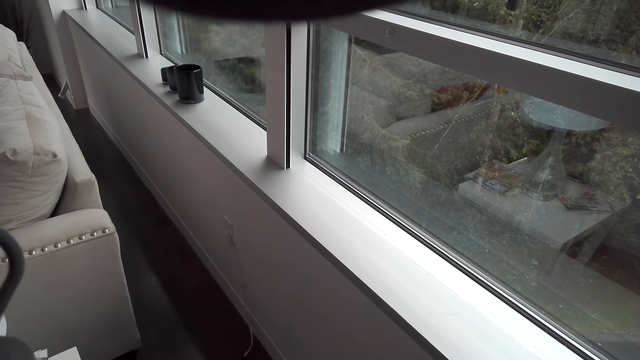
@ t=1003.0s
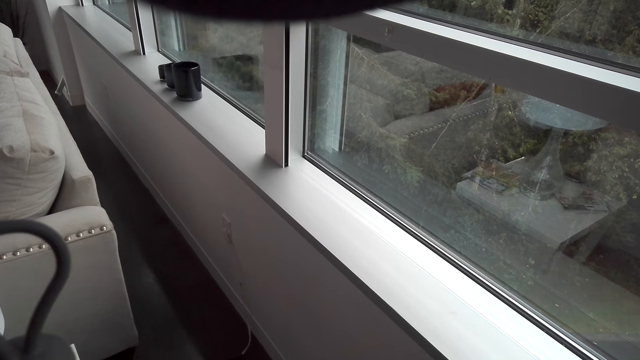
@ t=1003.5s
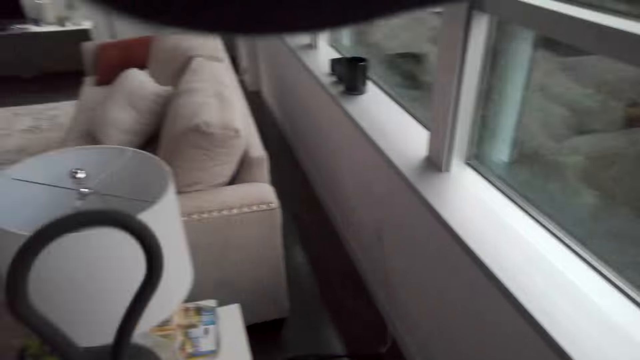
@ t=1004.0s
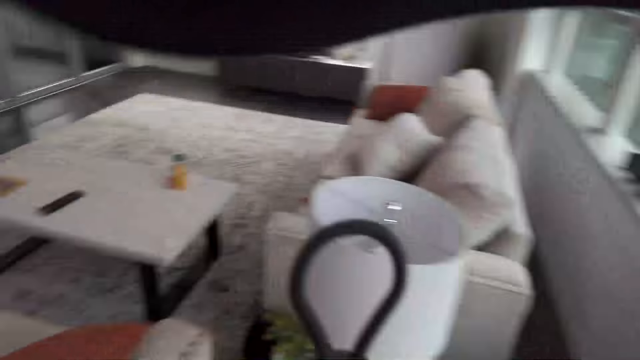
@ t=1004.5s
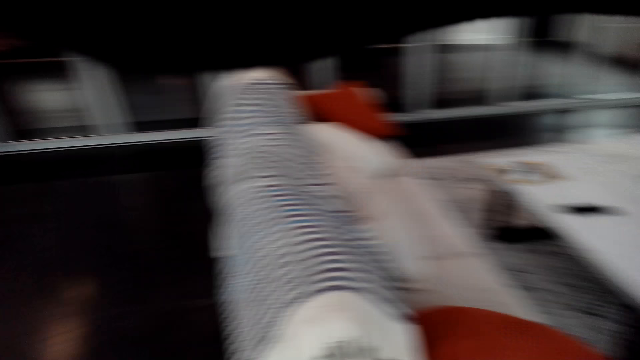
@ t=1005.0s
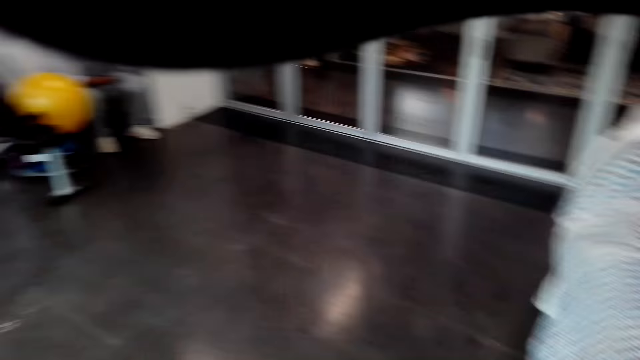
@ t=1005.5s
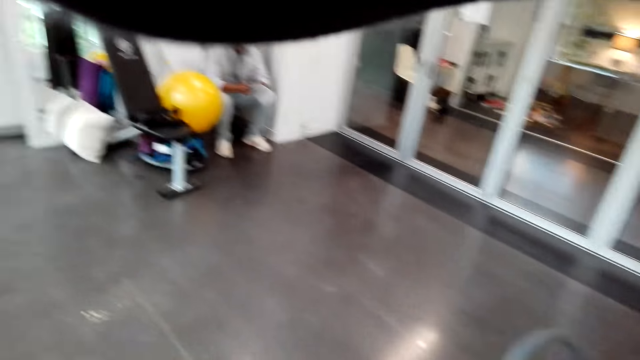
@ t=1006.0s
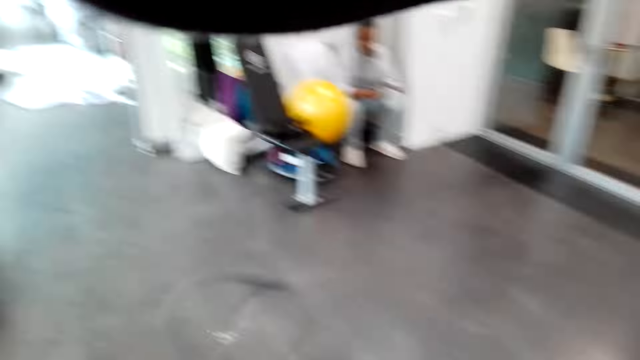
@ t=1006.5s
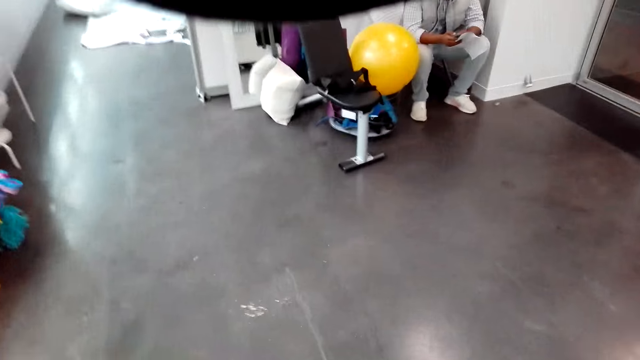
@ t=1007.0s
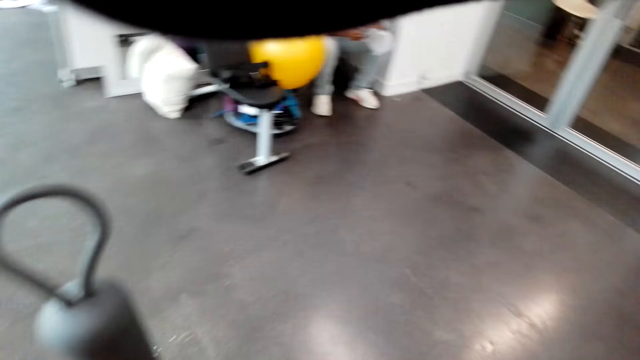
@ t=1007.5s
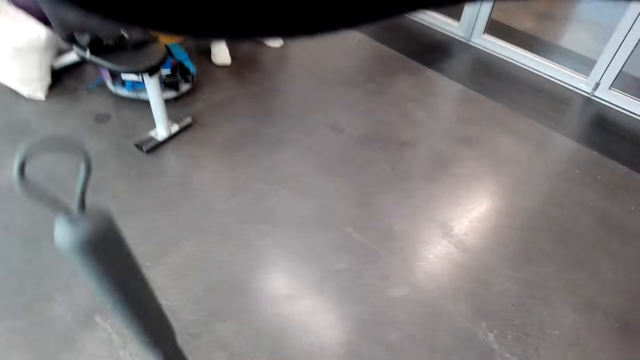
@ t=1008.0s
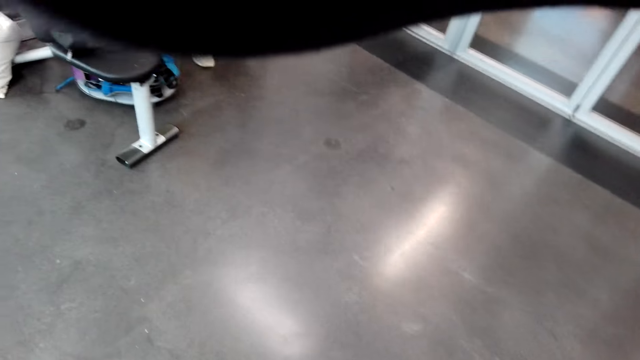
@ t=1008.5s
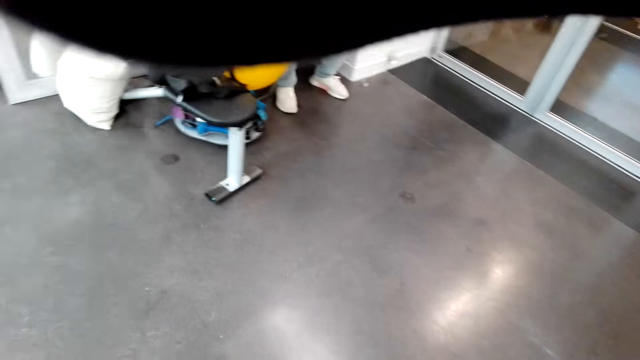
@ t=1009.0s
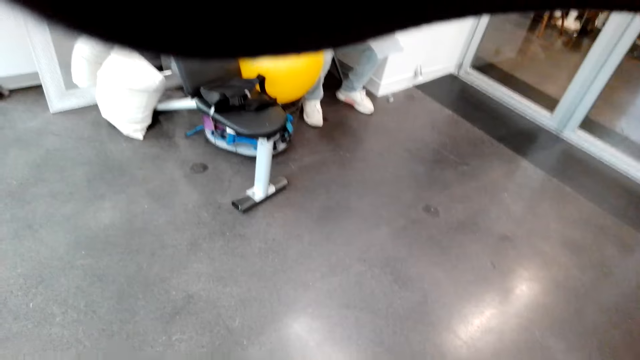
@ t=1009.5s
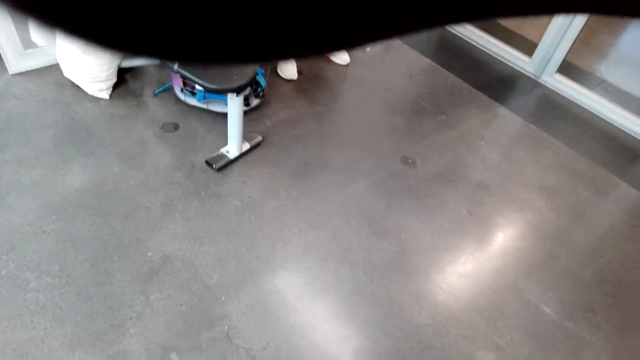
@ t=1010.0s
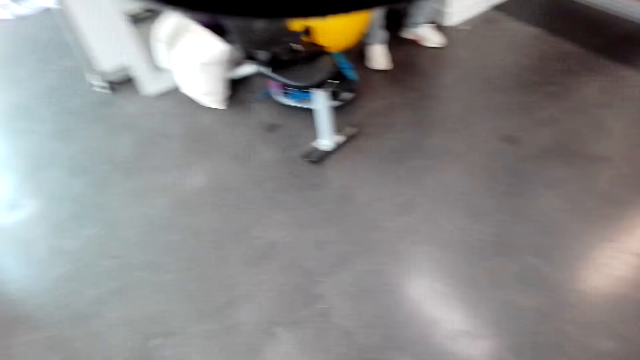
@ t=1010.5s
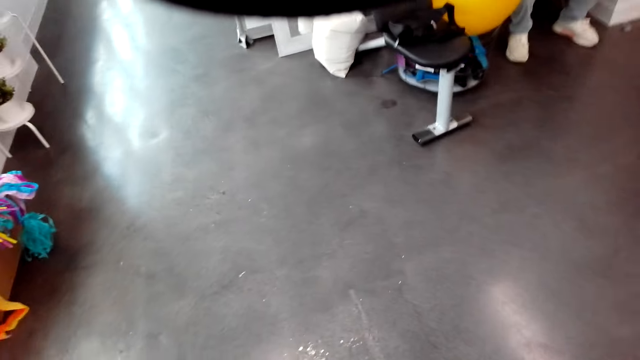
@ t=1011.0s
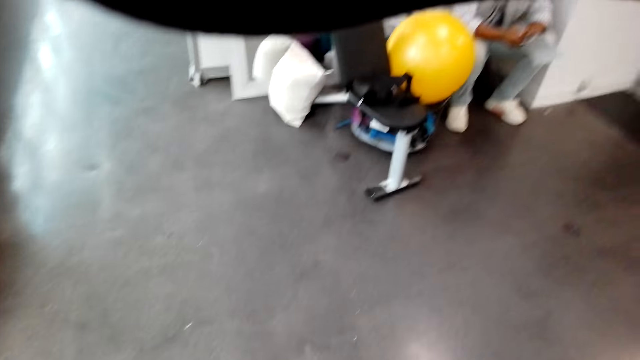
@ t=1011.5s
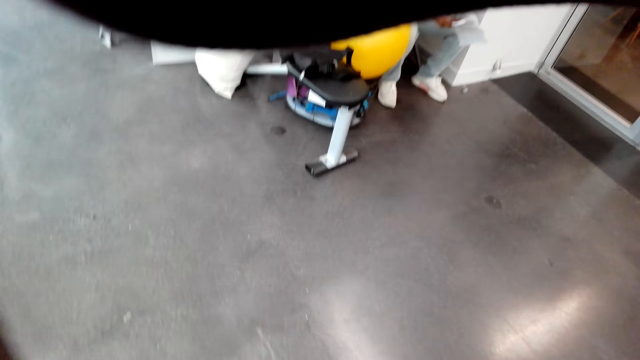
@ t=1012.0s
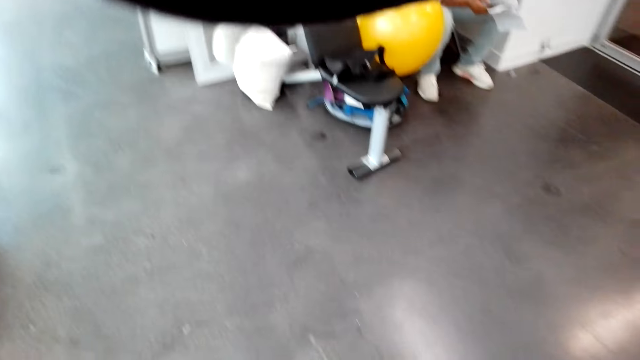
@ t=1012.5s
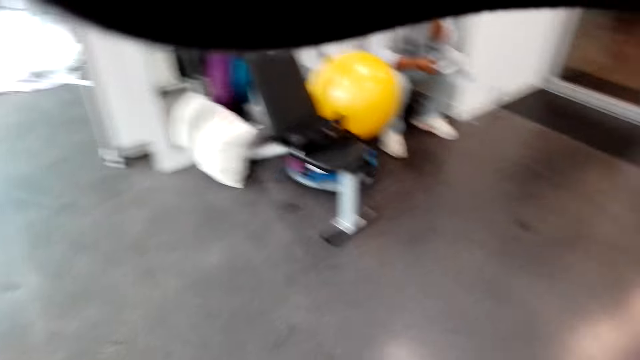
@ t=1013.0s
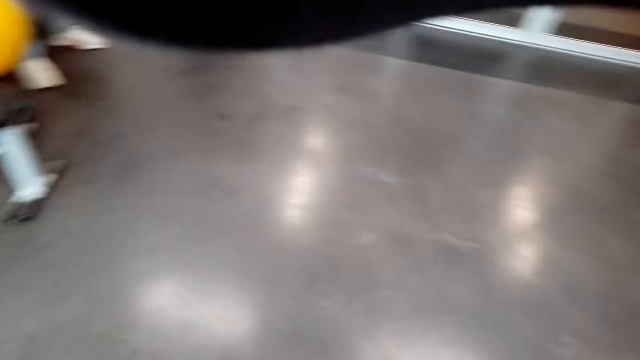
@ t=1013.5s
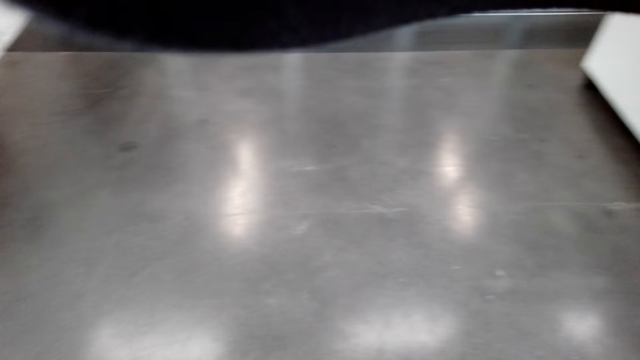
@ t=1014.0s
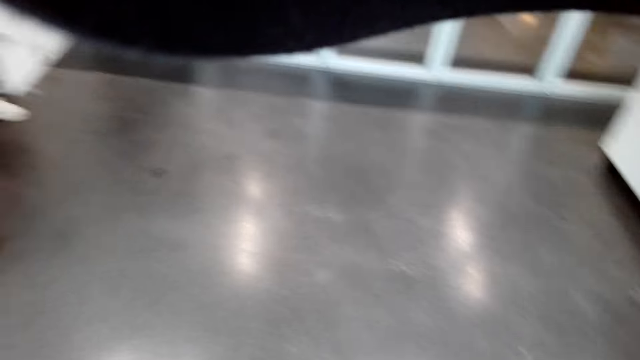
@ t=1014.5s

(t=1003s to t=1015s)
The camera wearer talks in the room.

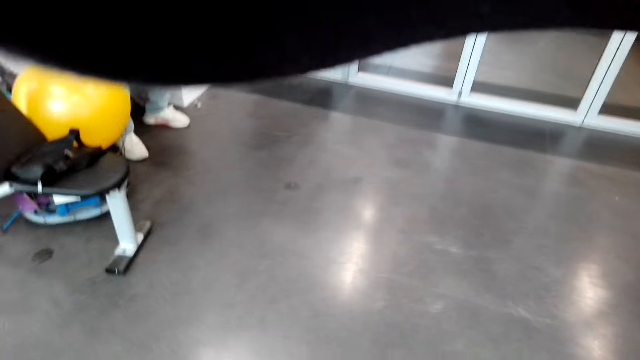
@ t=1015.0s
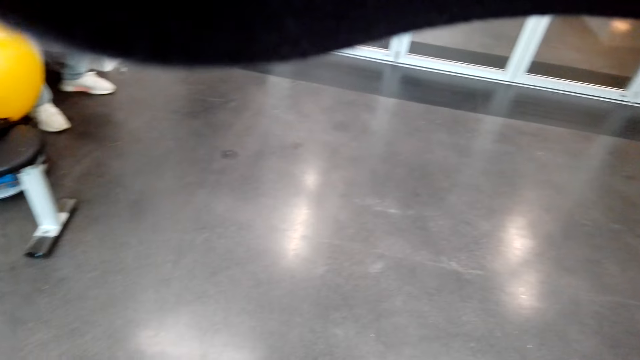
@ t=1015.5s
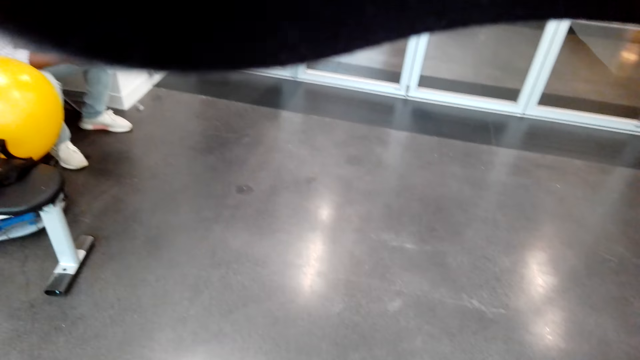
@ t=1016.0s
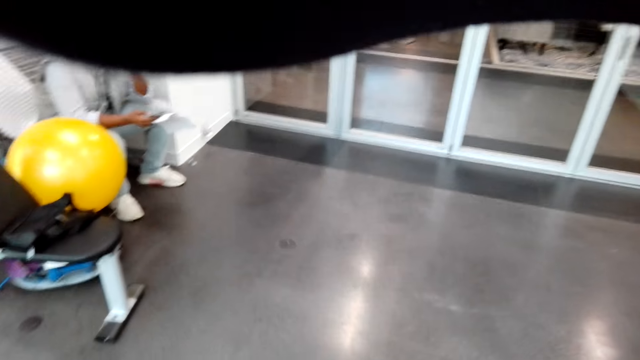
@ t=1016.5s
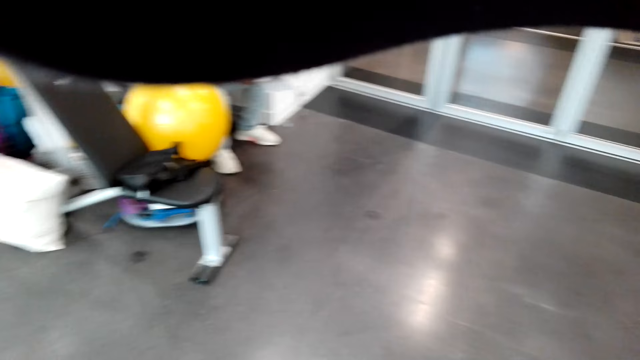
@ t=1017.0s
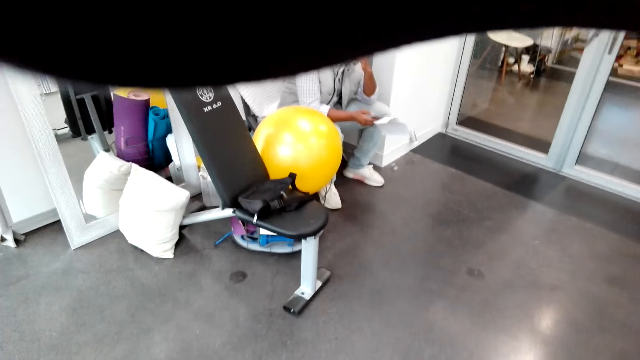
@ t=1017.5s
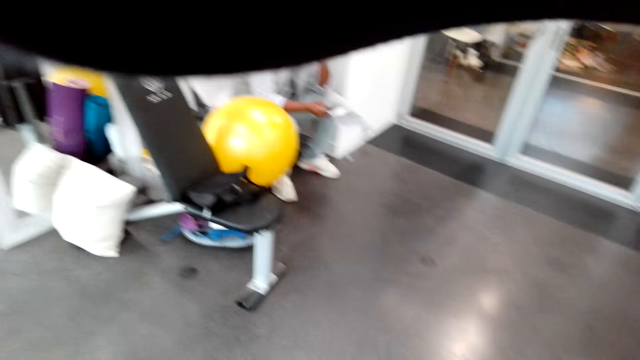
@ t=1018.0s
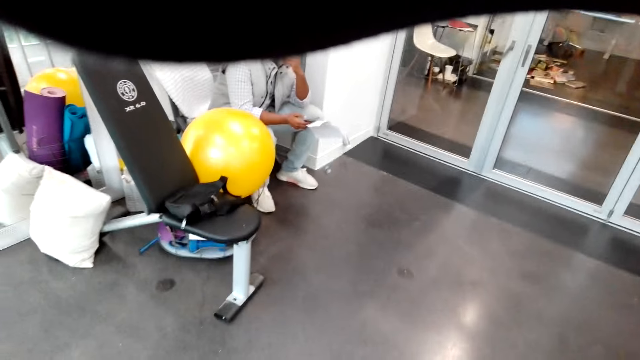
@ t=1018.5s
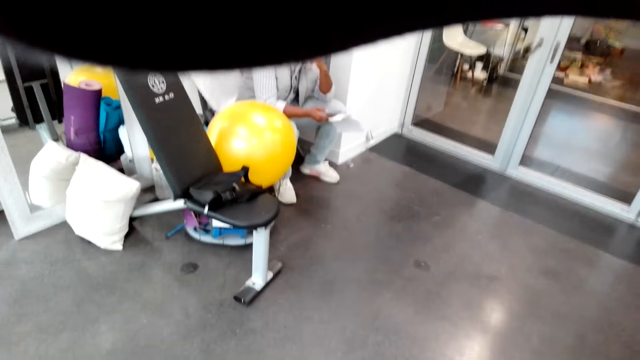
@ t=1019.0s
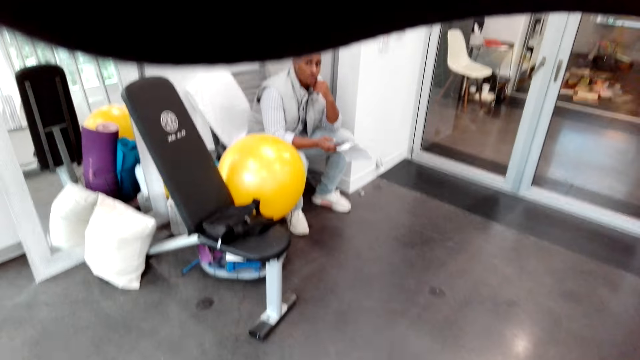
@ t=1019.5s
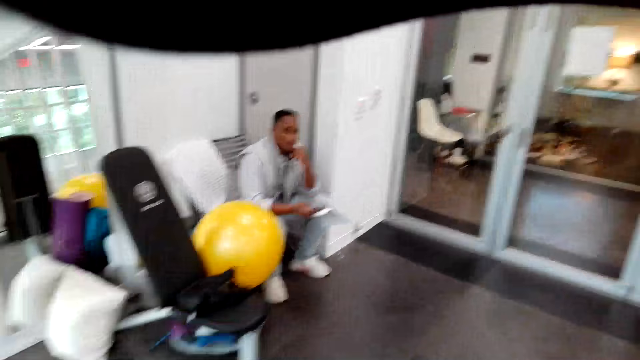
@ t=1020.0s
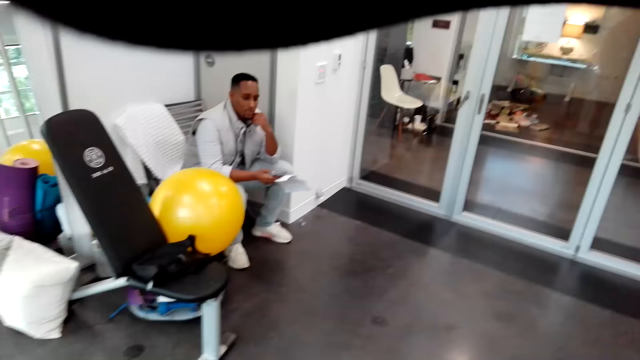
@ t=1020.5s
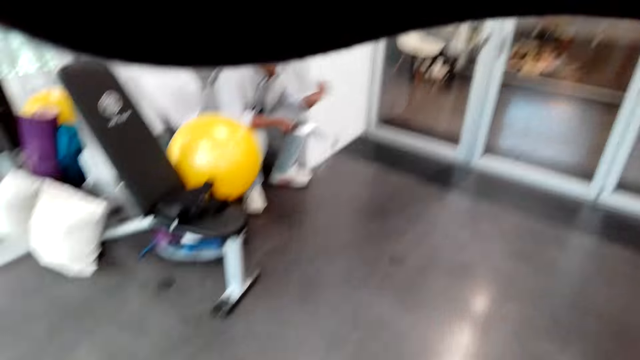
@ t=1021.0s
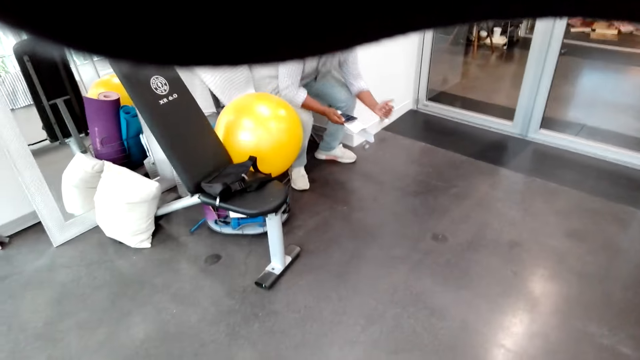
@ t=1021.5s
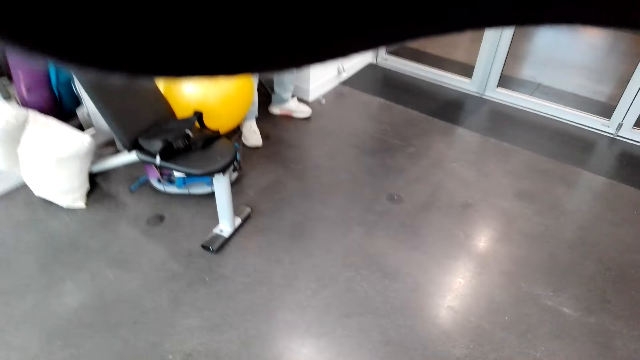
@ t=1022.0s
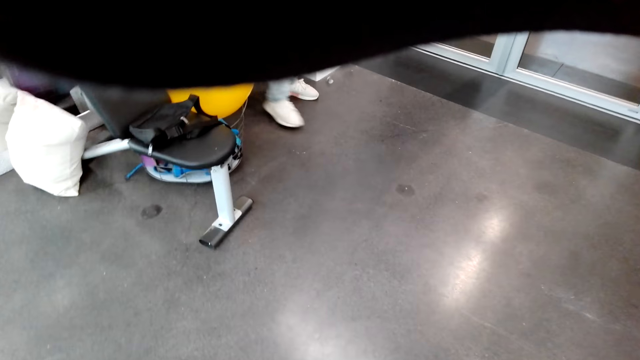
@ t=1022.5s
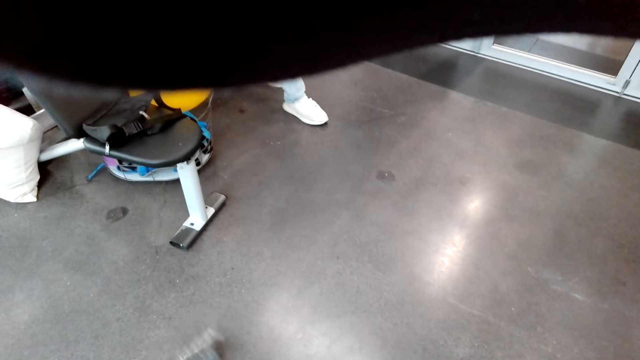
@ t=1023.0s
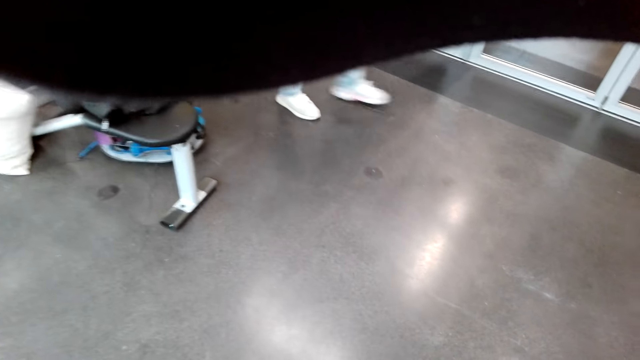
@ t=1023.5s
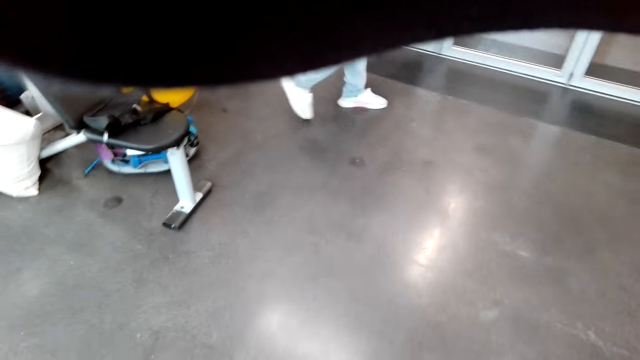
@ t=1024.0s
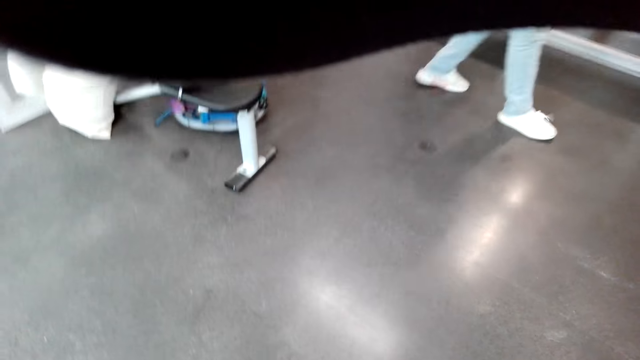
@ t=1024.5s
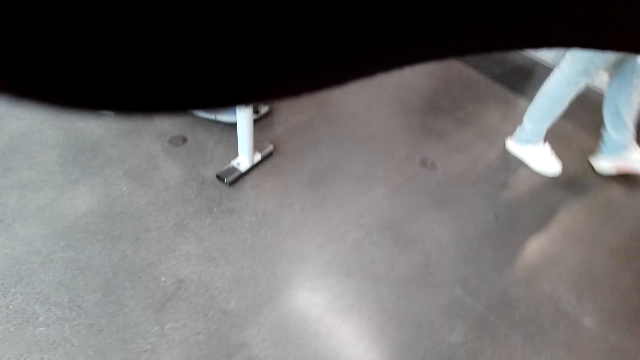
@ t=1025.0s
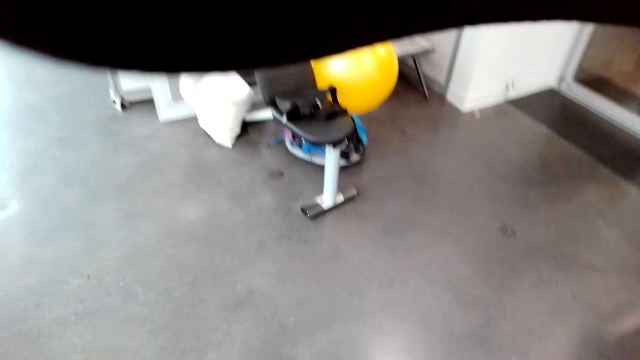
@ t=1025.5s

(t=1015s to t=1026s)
A person holds the chin. The person stands in the room and walks in the room.
